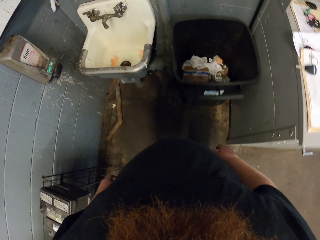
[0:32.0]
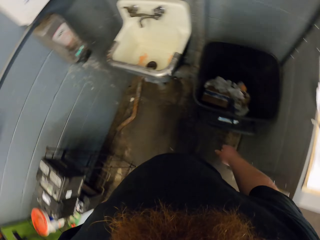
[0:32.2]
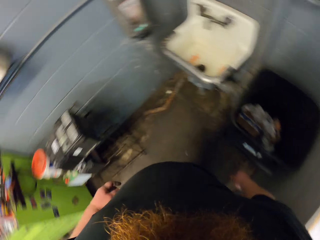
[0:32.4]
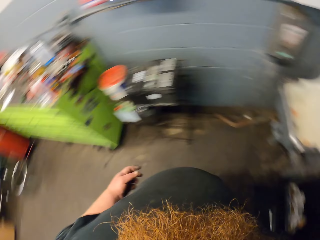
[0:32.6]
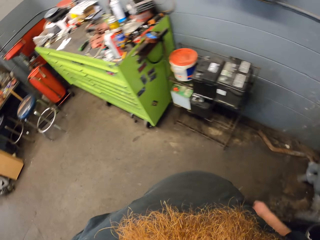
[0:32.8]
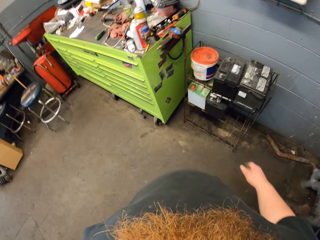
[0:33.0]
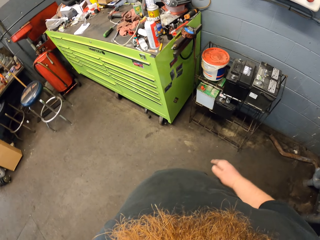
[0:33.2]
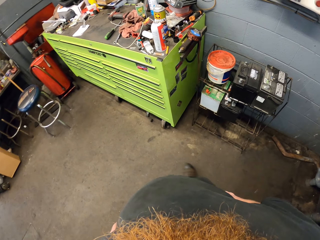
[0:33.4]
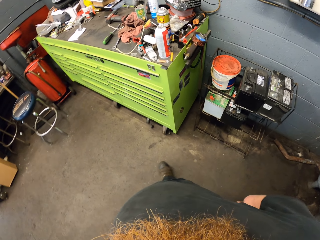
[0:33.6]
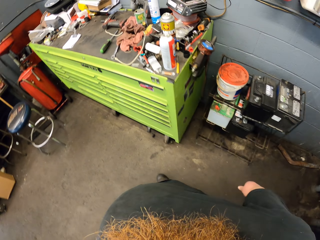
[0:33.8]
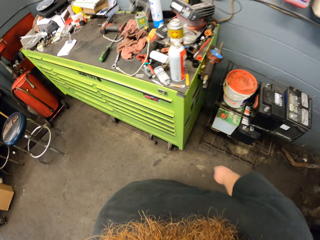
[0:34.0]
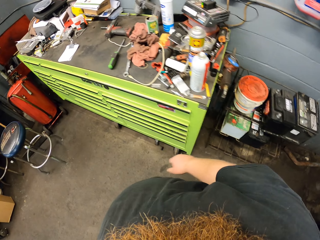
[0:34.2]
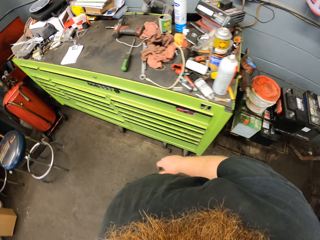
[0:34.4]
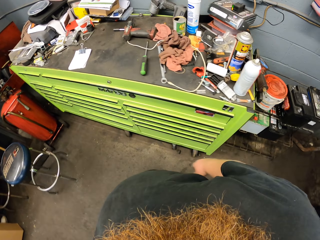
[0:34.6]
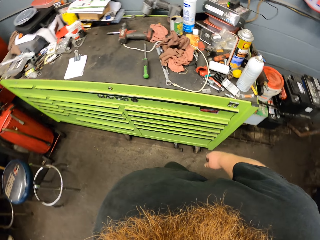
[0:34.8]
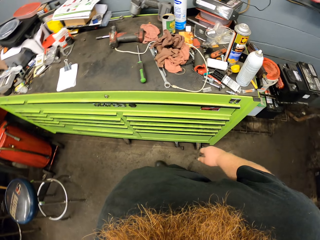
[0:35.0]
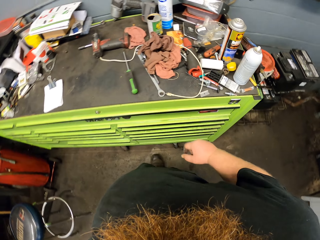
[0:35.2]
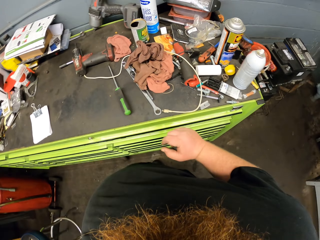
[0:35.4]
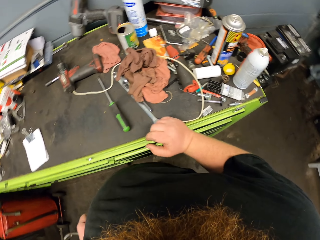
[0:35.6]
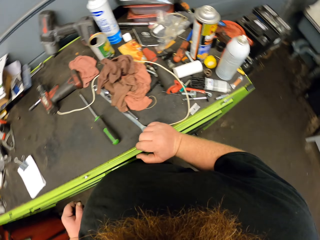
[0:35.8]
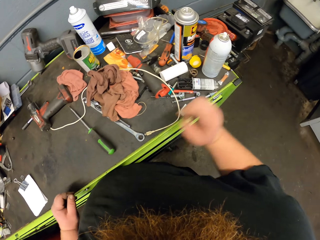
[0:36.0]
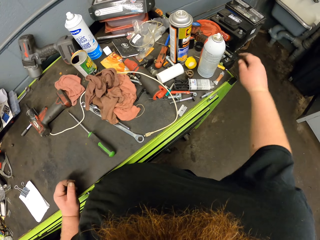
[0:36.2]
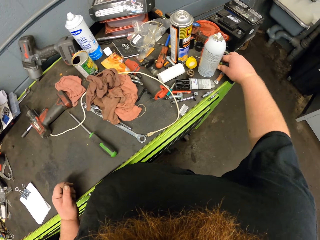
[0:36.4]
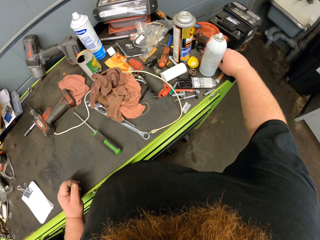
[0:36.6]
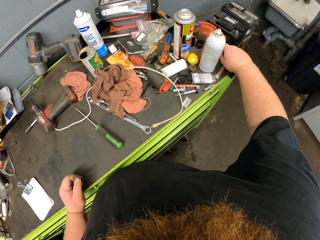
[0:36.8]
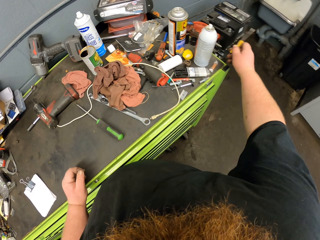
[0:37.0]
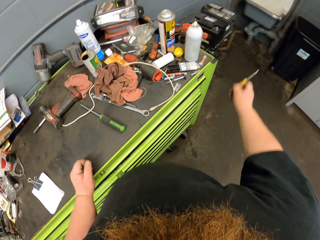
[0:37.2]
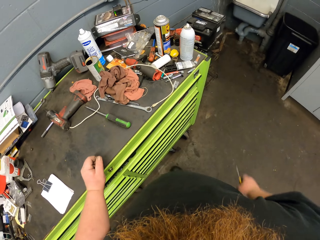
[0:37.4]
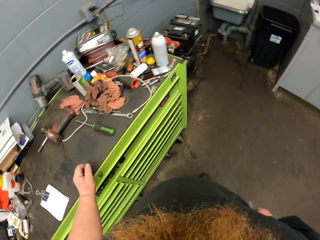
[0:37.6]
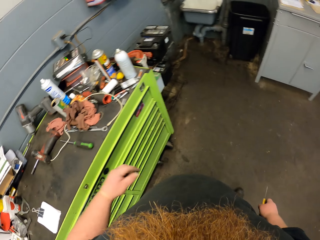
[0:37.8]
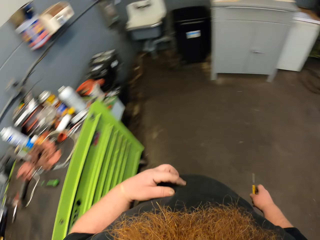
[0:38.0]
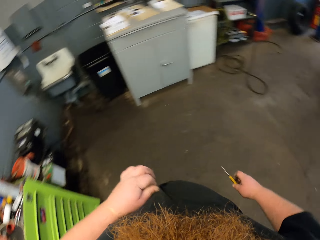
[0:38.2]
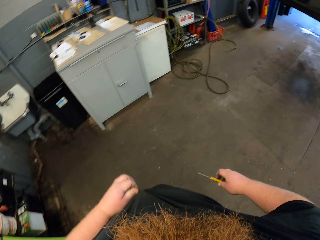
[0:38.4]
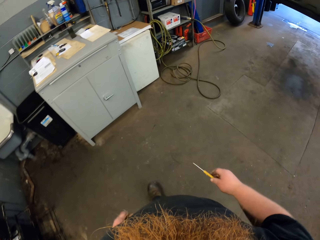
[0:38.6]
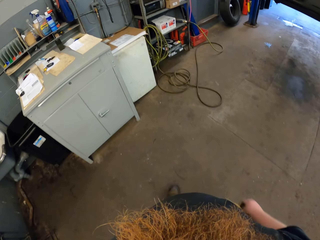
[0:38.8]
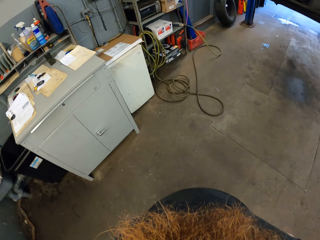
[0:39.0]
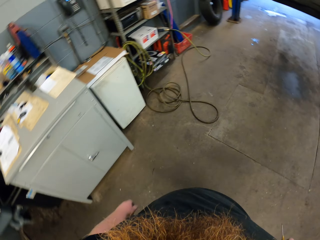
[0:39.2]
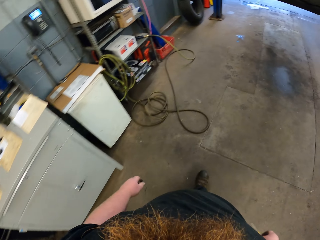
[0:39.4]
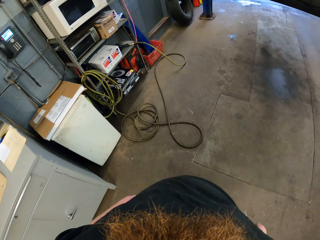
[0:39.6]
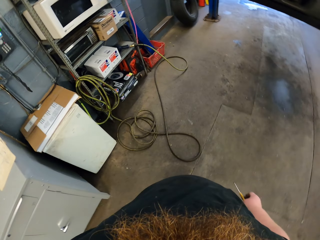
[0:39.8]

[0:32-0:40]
The camera wearer pushes a trash bin. They walk around the garage. They pick up a screwdriver or screw. They walk around the garage.

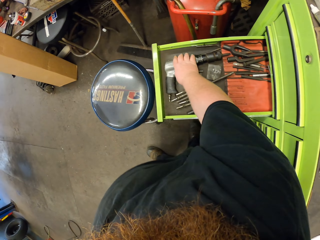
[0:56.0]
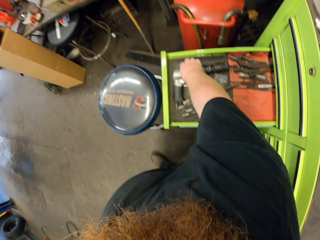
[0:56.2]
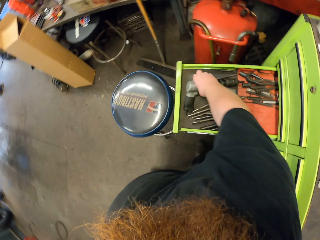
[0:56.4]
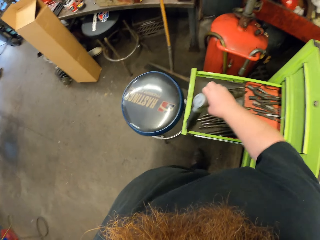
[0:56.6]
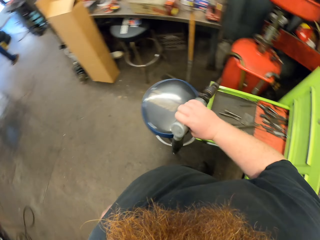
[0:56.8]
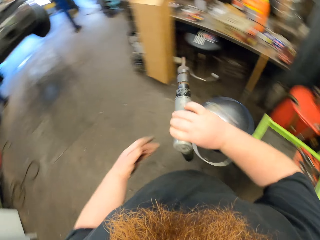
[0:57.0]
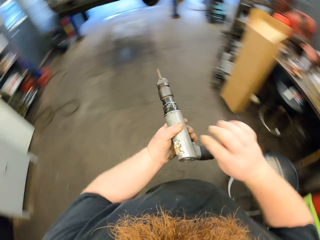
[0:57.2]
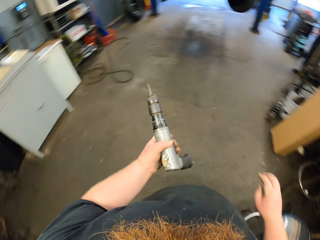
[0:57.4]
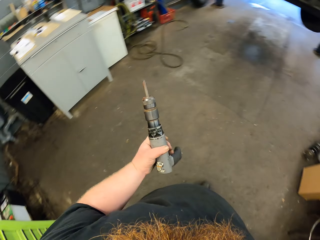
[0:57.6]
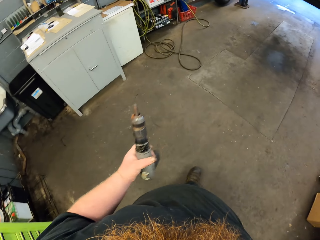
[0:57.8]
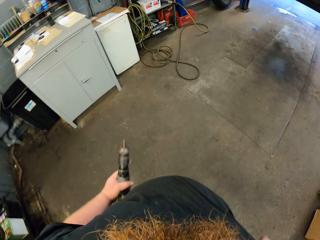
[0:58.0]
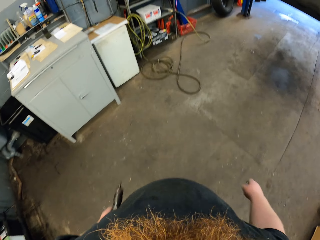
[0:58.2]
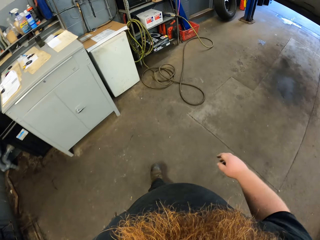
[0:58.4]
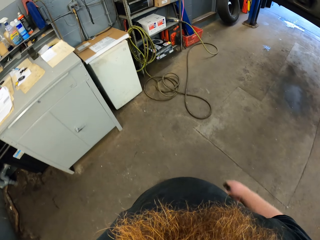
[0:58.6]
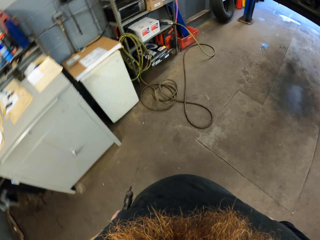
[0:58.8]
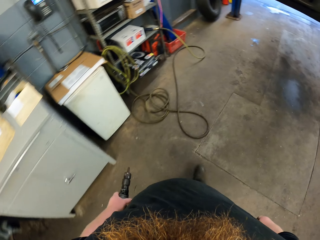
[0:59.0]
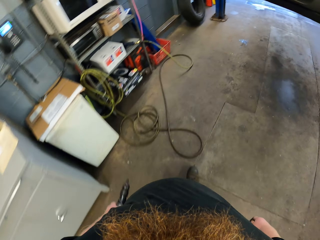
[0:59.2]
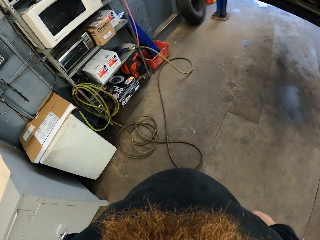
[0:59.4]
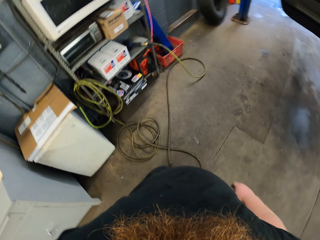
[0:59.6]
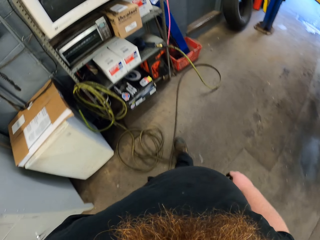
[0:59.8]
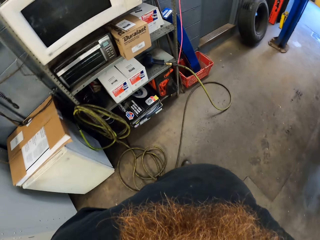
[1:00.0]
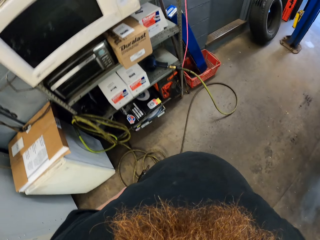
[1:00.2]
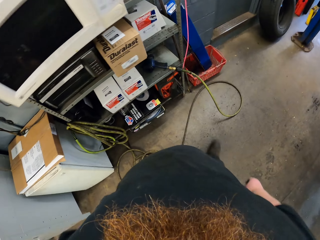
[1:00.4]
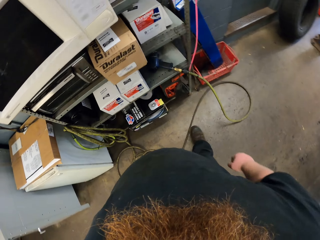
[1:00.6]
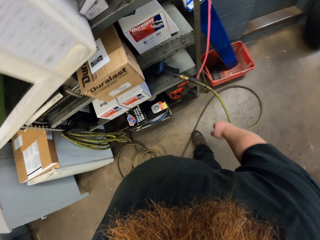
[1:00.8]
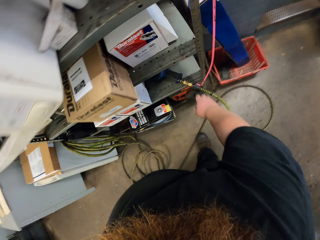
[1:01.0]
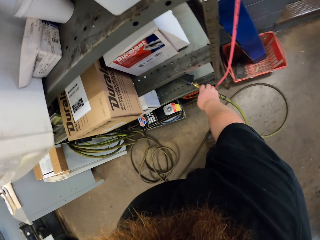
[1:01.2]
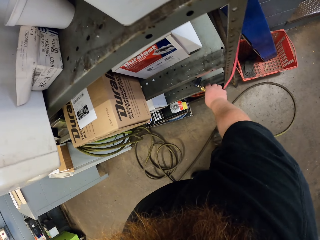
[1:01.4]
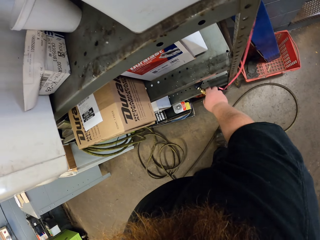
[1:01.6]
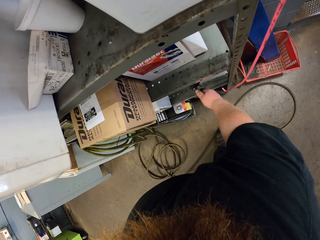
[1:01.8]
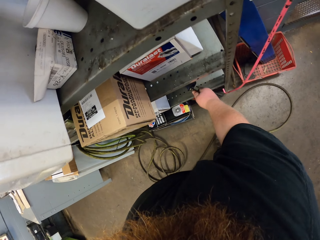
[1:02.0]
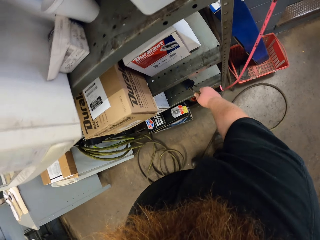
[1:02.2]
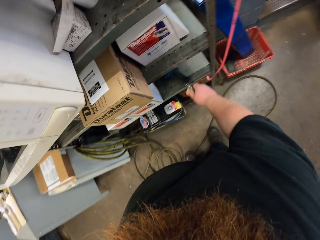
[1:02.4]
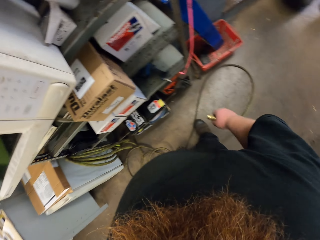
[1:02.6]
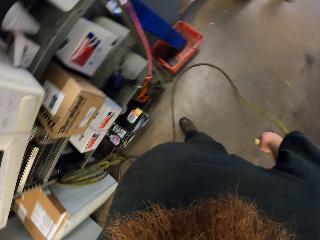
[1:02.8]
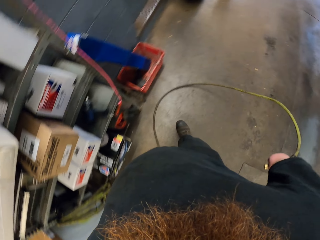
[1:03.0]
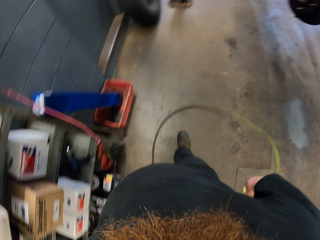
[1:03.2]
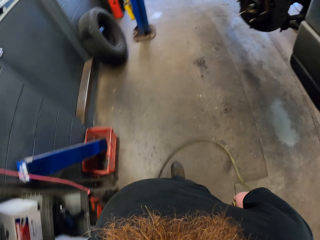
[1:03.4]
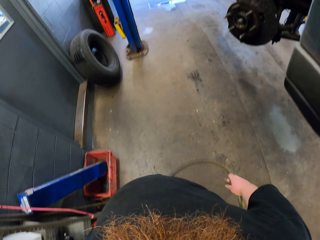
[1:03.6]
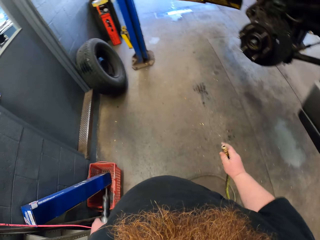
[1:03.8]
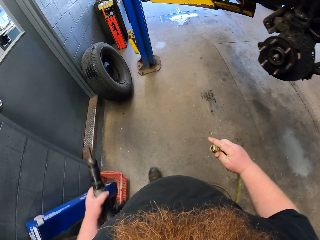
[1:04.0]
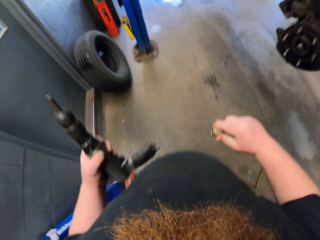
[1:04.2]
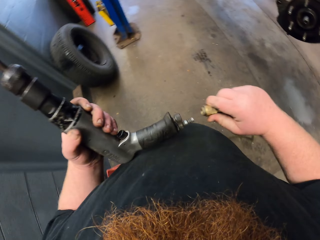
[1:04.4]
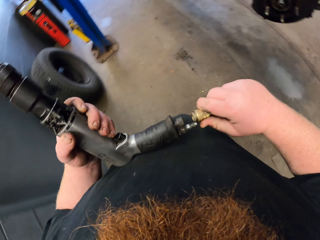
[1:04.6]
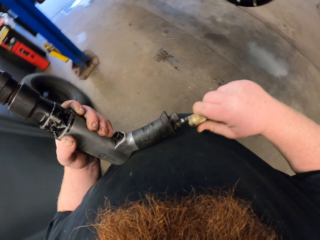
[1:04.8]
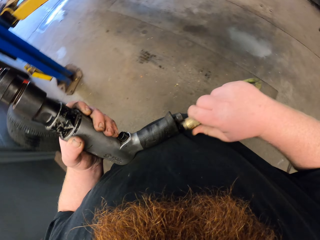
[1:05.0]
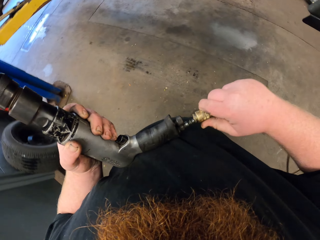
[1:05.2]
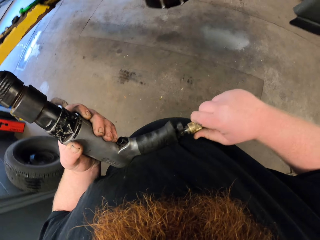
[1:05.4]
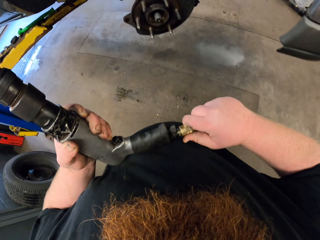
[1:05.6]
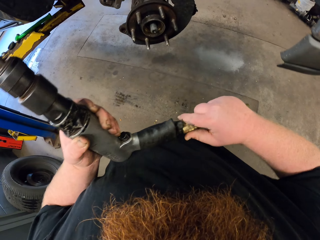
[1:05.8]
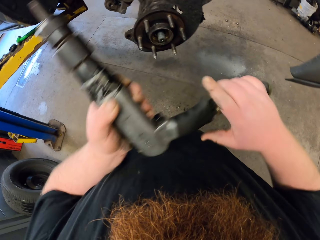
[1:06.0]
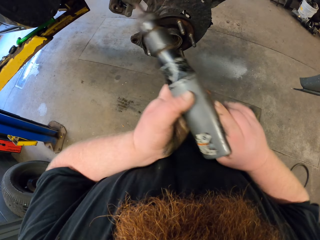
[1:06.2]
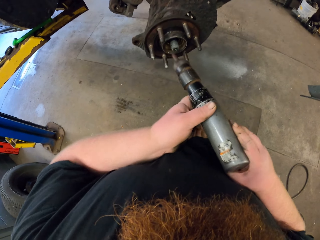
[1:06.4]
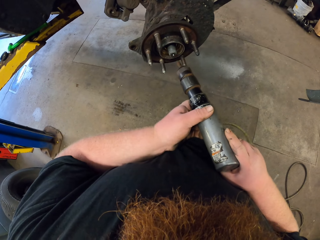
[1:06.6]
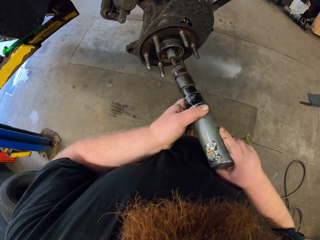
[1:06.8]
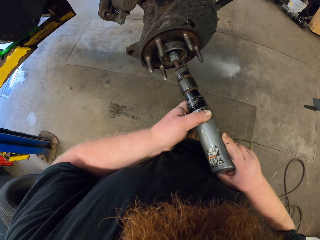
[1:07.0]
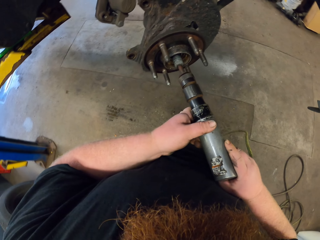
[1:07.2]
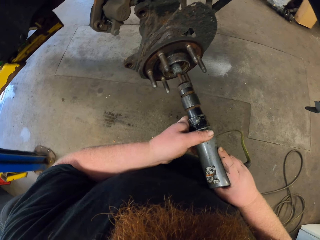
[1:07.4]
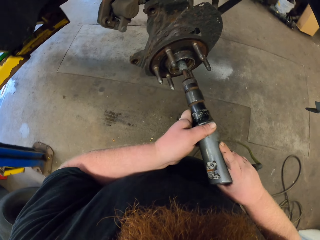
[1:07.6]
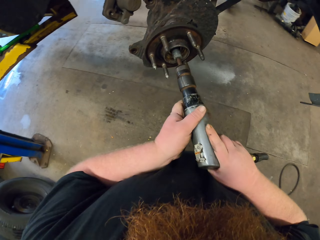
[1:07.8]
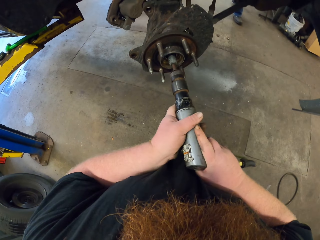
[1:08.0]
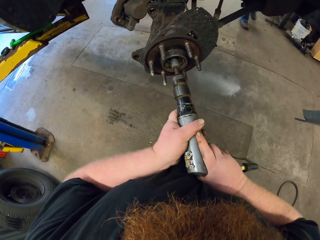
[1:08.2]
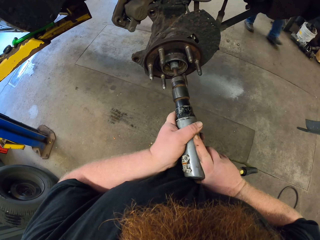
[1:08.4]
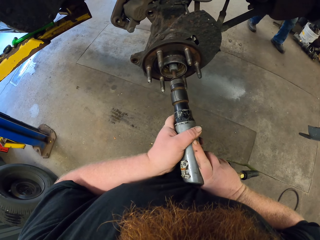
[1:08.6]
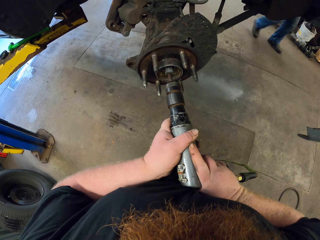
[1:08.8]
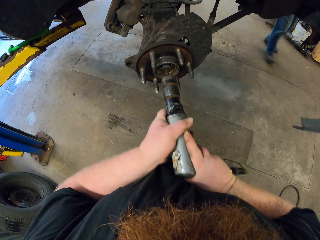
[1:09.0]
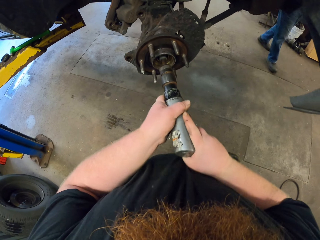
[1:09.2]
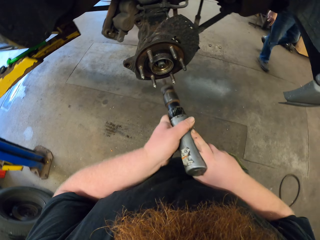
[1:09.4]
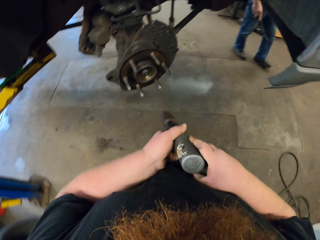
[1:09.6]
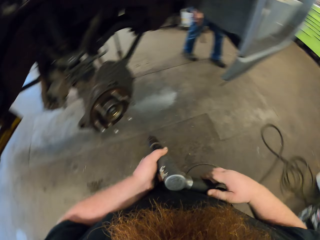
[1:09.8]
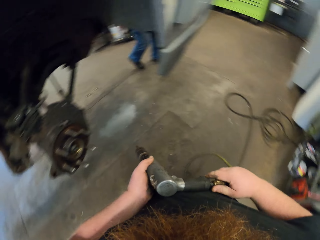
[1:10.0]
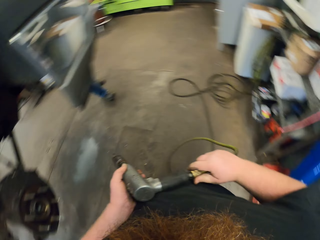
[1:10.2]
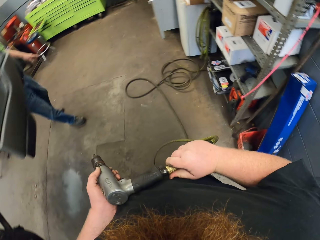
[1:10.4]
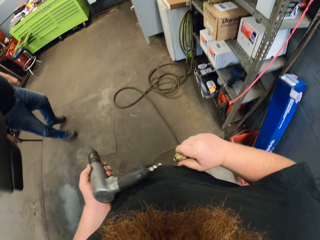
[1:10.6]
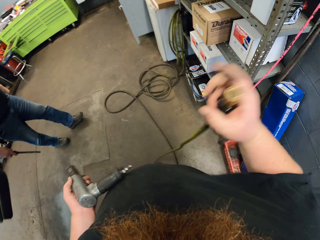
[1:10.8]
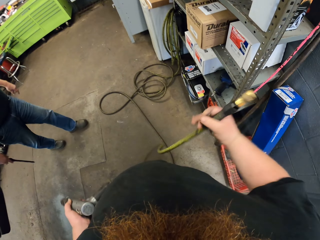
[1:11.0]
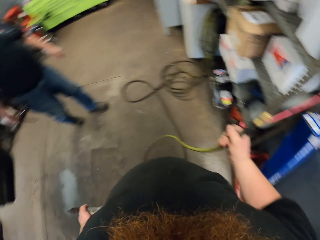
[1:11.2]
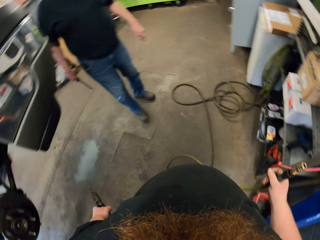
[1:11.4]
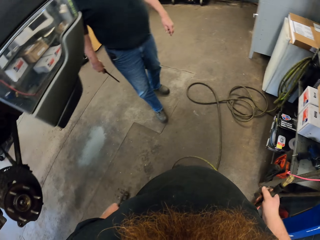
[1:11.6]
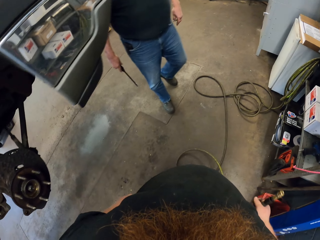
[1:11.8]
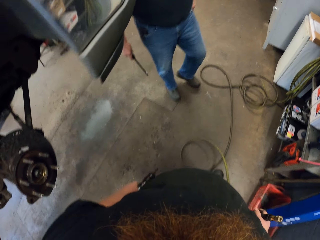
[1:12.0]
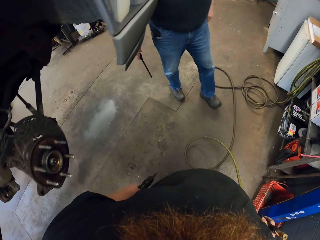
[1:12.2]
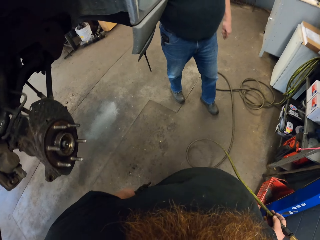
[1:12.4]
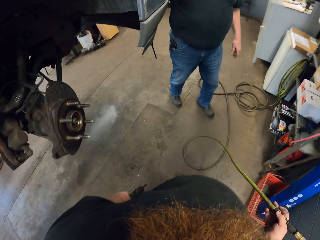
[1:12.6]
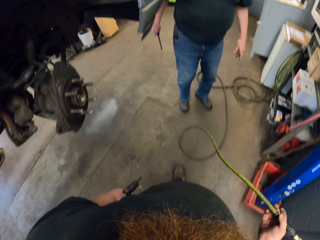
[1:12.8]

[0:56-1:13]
The camera wearer picks up the machine or drill. They walk around the garage. They move the pressure pipe. They pick up a cable. They fix the pipe in the machine. They fix. They drill a bolt in a bearing. They walk around the garage.
